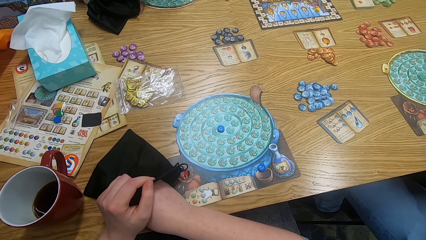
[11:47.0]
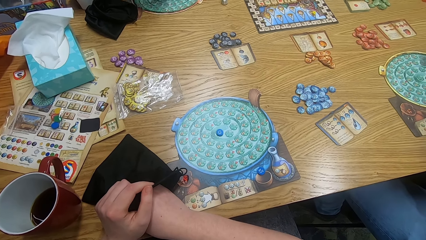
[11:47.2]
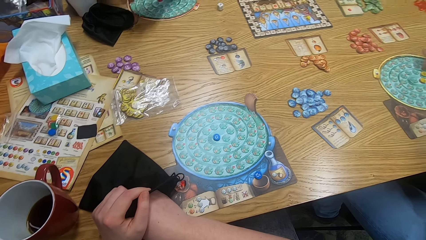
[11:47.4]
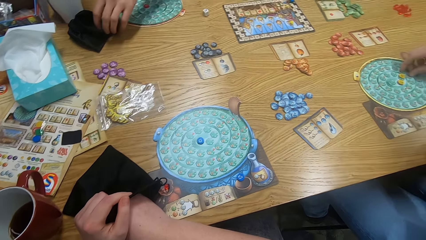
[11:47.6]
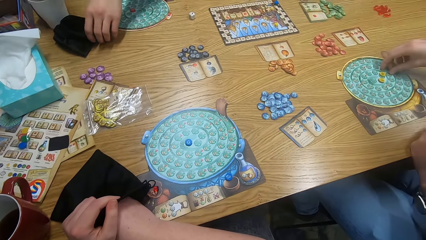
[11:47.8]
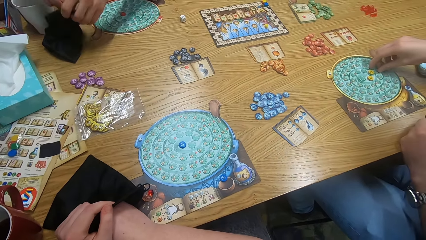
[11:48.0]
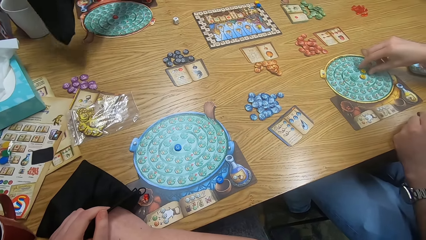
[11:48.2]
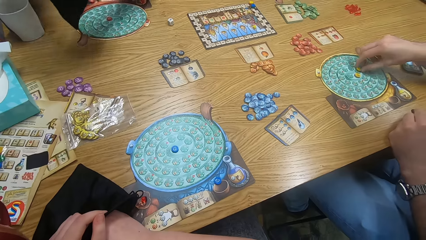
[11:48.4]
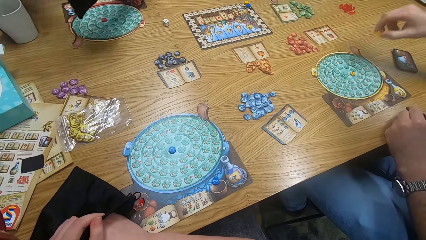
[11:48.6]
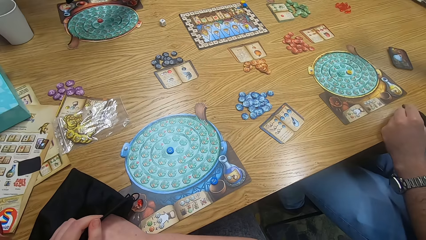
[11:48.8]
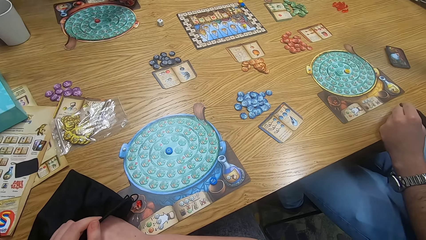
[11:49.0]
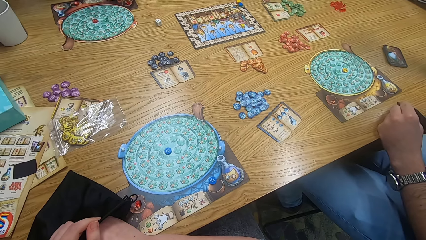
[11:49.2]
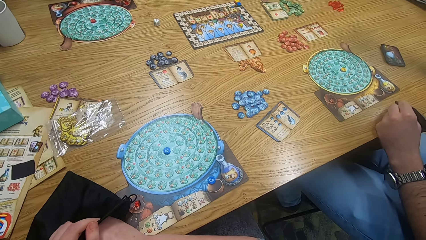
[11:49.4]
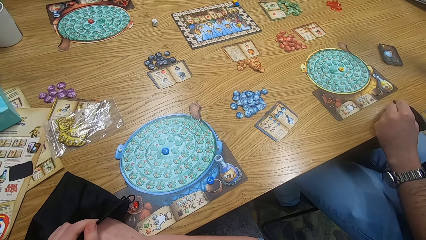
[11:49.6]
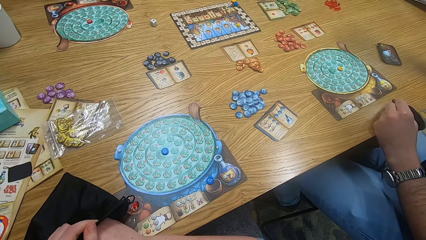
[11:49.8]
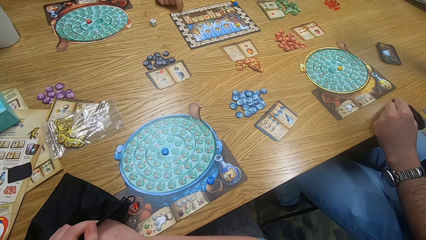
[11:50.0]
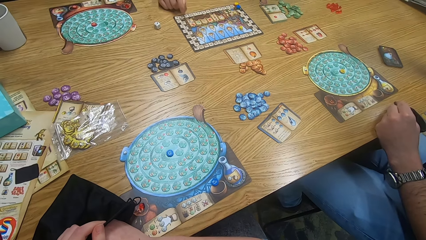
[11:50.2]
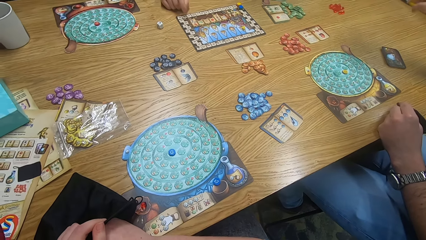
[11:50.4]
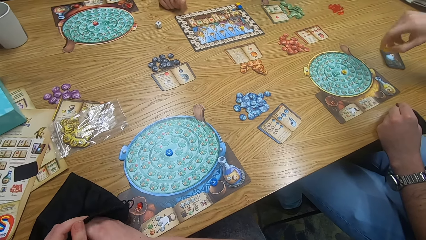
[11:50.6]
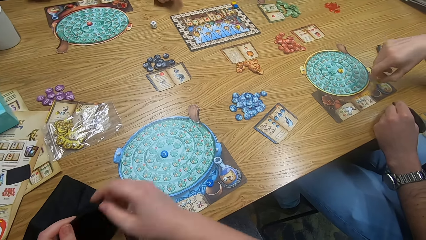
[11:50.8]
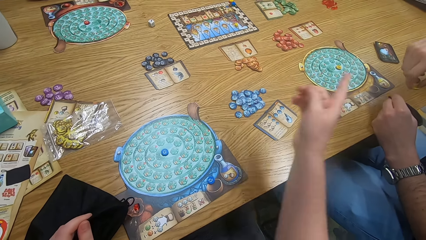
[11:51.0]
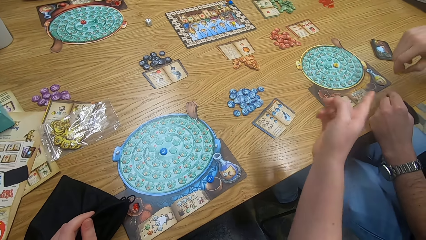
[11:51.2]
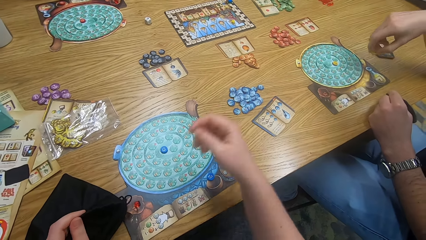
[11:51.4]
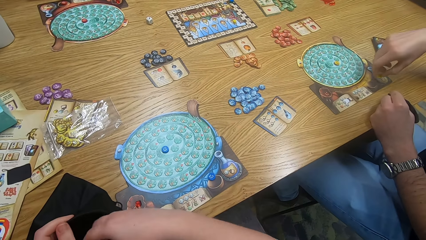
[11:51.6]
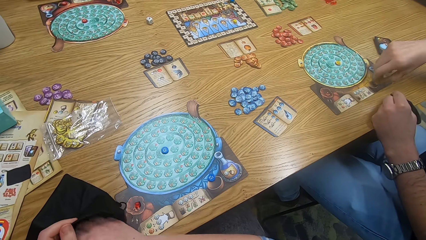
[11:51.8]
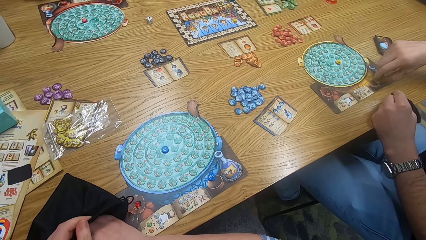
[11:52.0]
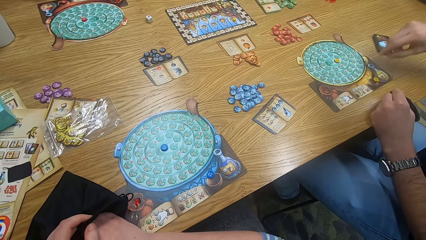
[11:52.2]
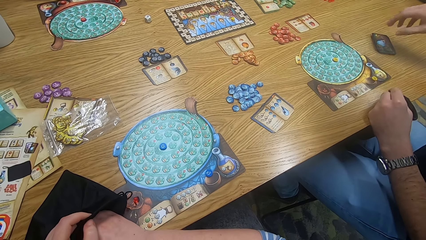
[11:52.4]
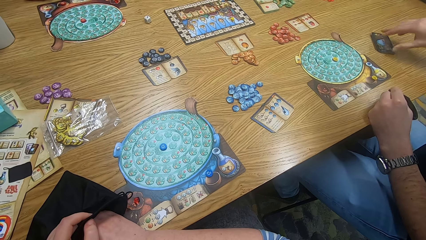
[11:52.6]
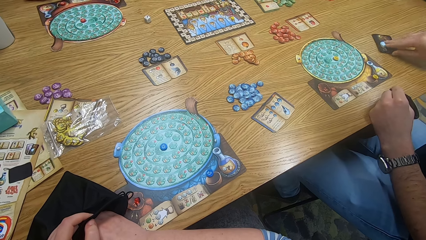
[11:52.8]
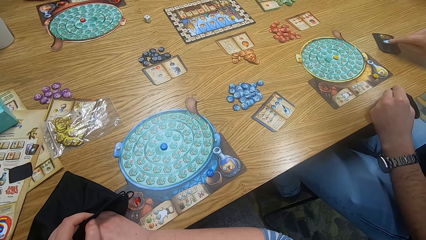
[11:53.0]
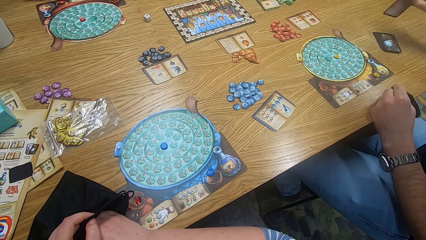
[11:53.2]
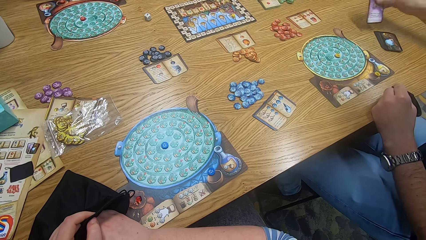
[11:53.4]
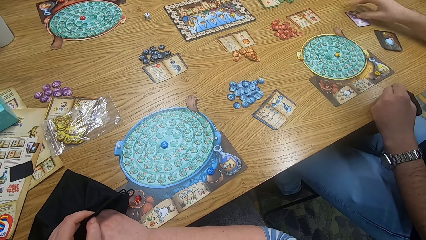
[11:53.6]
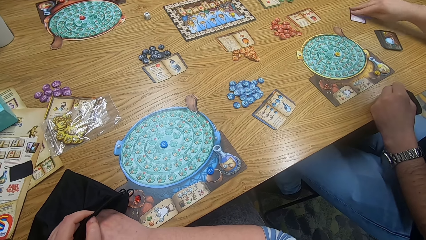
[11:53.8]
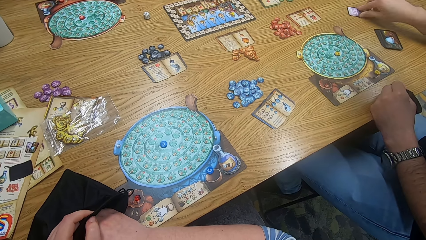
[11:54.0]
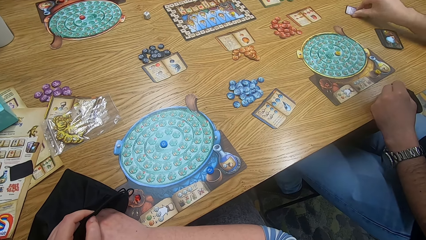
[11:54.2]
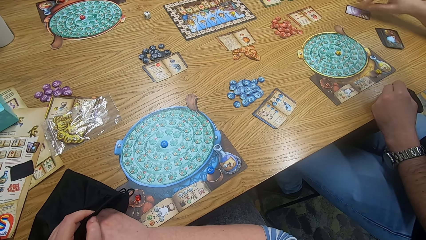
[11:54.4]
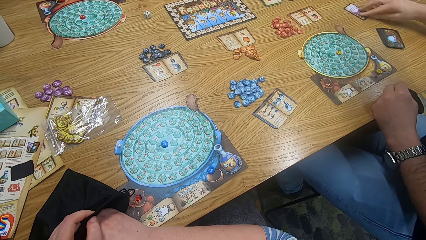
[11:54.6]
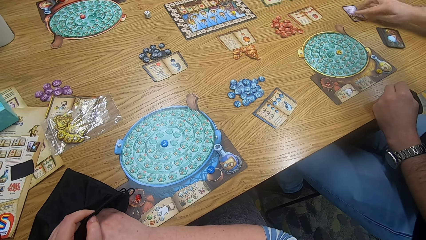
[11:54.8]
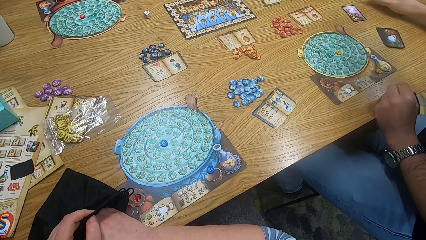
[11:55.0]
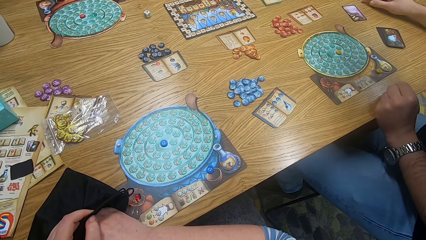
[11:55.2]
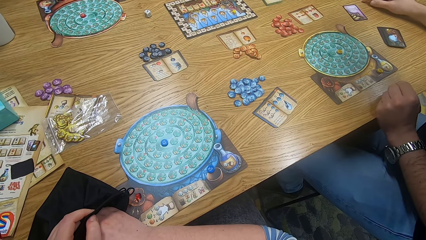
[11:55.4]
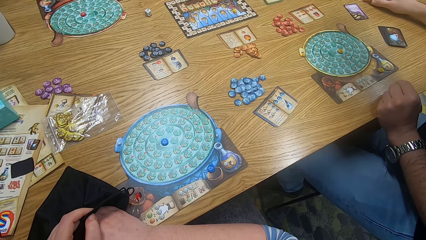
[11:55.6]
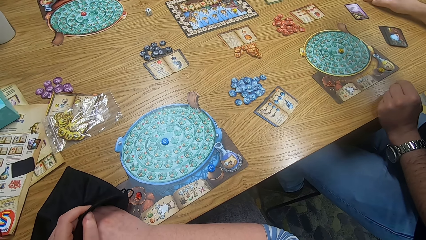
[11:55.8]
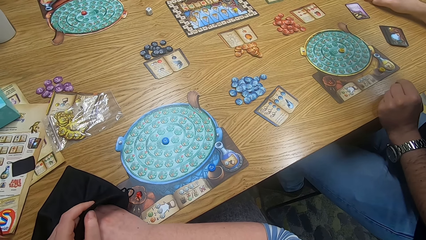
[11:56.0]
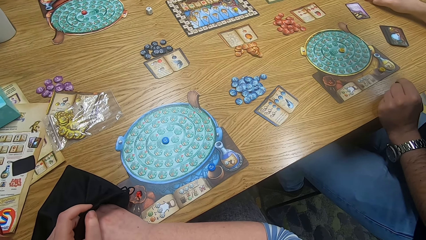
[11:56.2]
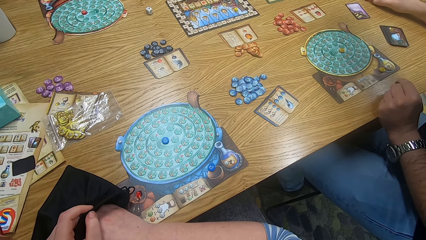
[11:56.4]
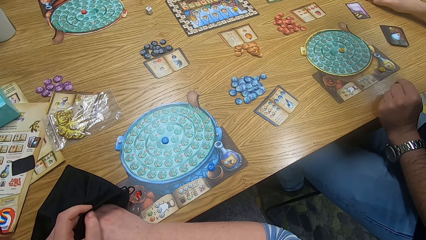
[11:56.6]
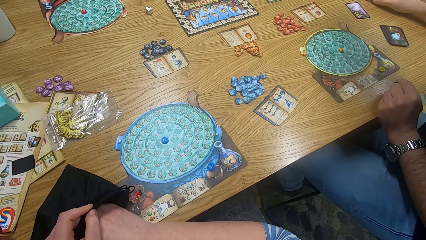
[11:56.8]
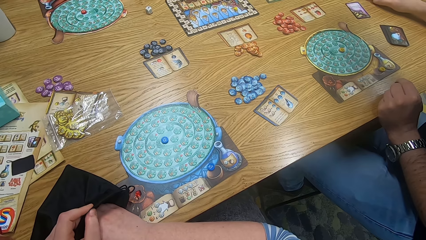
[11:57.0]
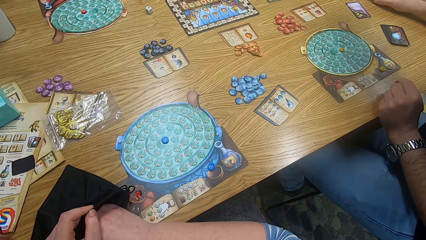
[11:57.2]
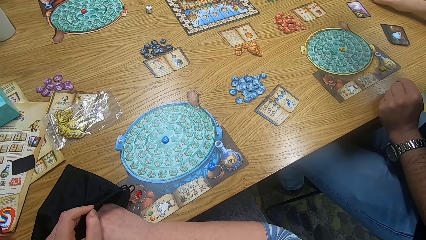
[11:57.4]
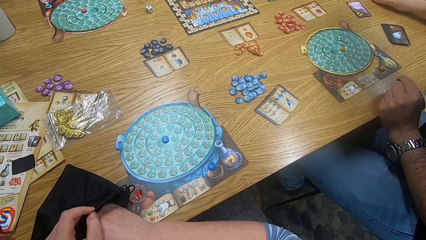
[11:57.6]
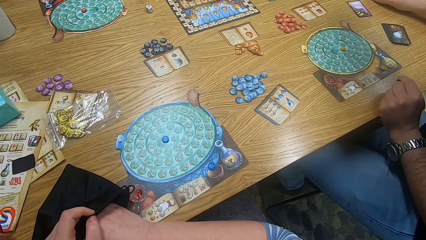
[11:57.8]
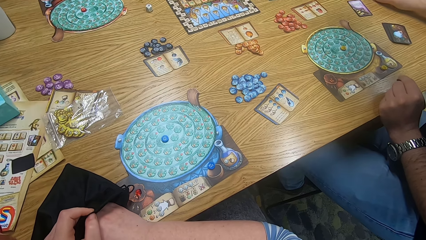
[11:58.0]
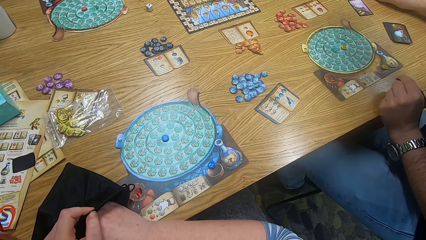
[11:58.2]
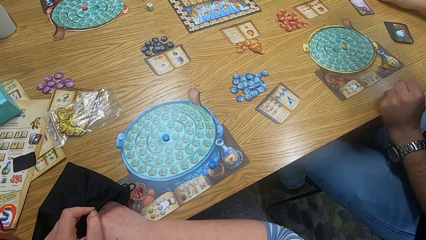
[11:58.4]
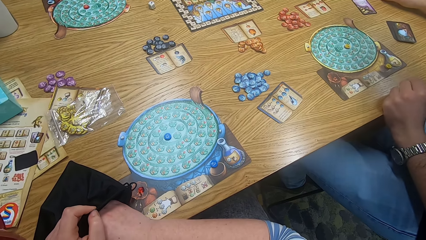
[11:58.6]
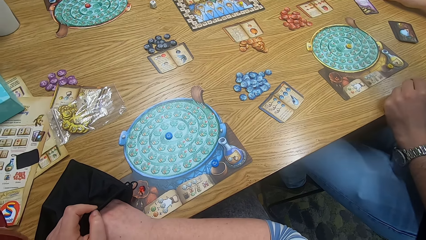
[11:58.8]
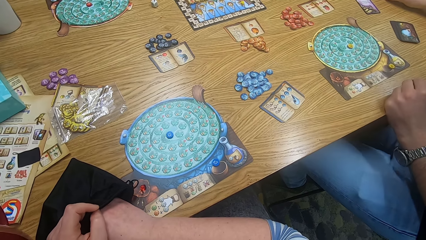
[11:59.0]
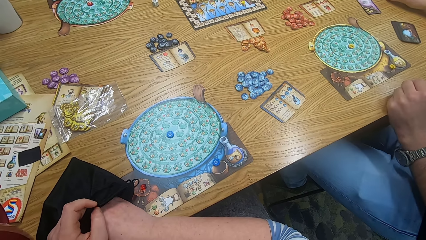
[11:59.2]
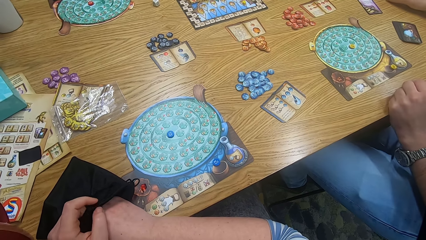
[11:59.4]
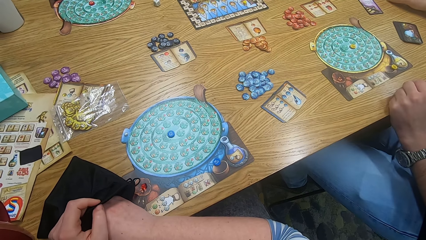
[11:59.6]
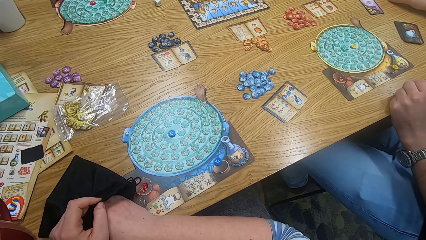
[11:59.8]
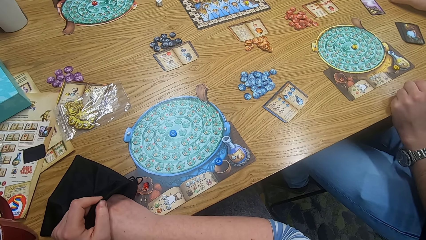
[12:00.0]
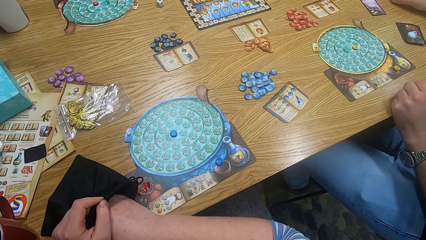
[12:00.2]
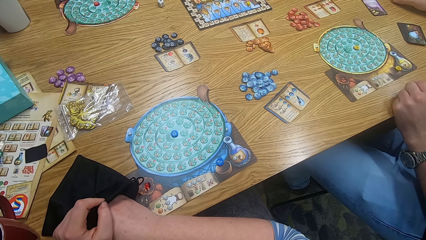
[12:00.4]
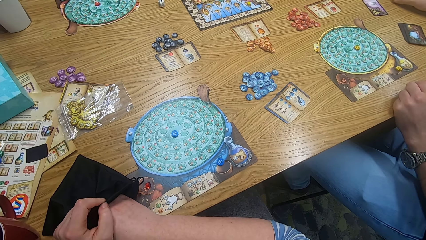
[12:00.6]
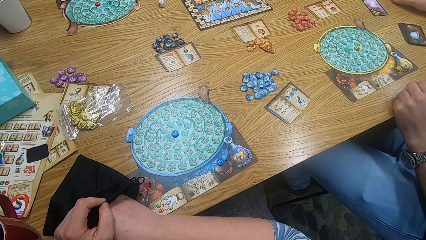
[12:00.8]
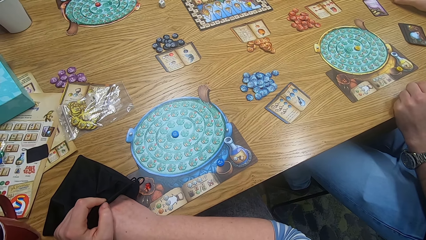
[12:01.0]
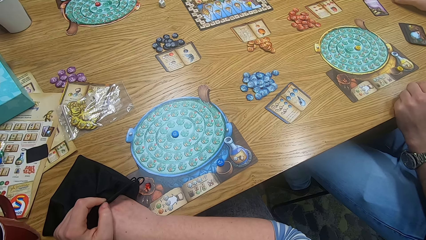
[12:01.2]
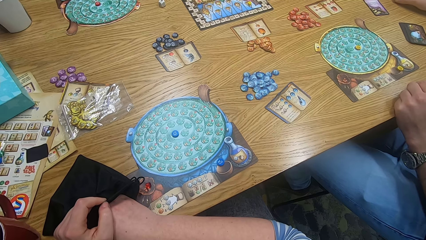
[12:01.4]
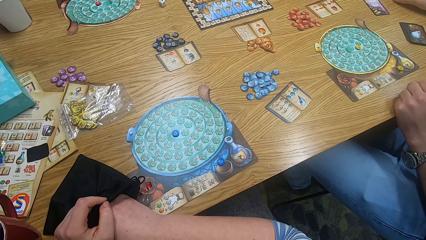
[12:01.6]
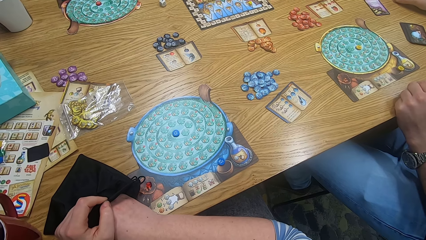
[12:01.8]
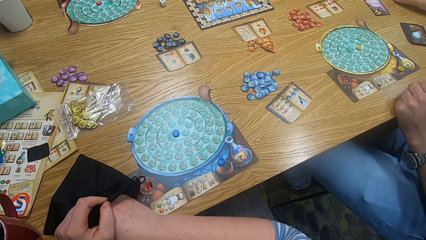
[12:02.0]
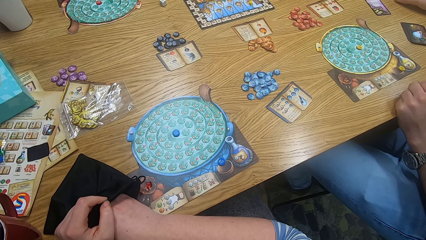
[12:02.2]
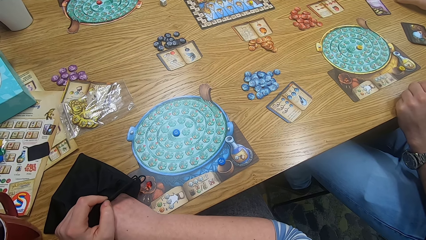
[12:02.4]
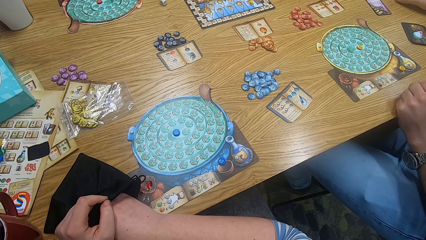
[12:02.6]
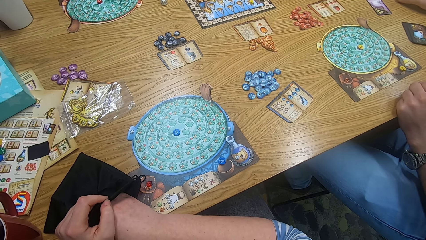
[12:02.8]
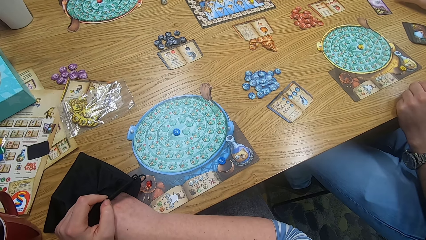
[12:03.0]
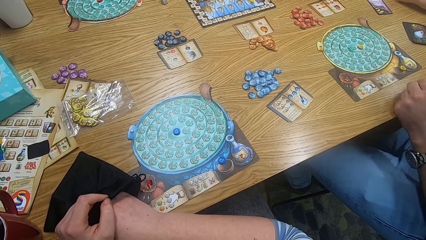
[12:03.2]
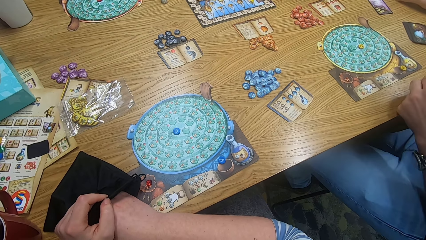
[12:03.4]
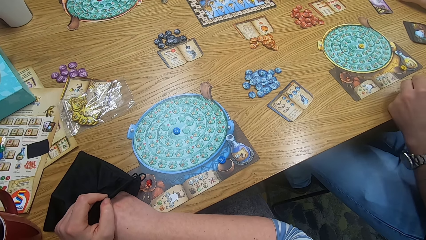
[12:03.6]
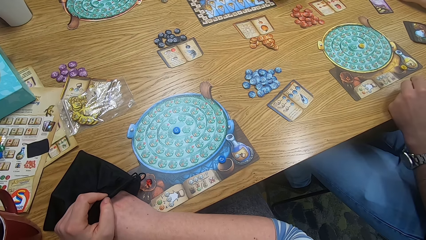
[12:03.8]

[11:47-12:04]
A person inserts a hand in the bag. A man picks the bag. Another man plays the something game. The camera wearer puts a hand inside the bag. They look around. They point at another person. The other man plays the something game. The camera wearer moves hands. The other person picks a card from the table and puts the card on the table. The camera wearer looks around and puts a hand inside the bag. They hold the bag.
